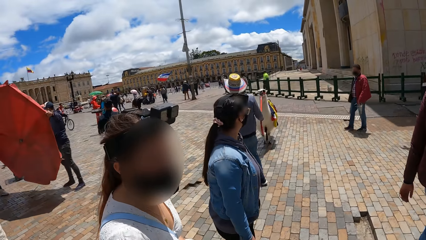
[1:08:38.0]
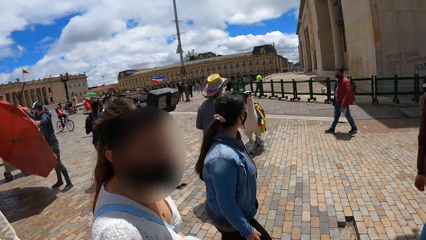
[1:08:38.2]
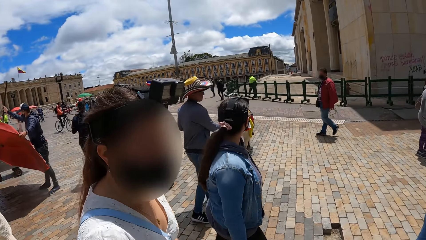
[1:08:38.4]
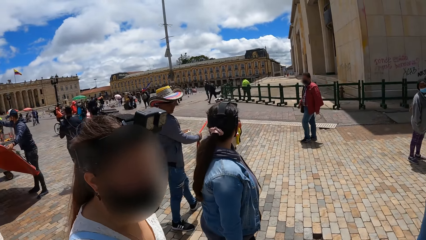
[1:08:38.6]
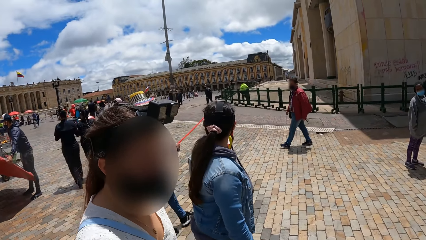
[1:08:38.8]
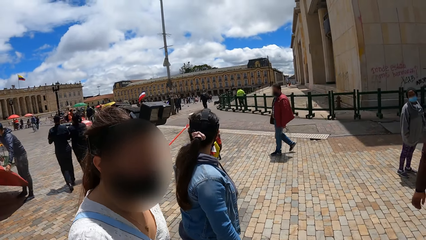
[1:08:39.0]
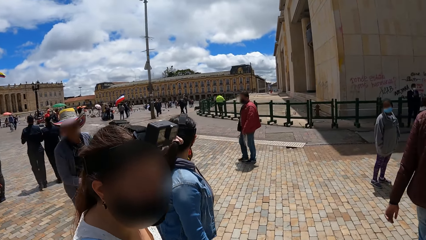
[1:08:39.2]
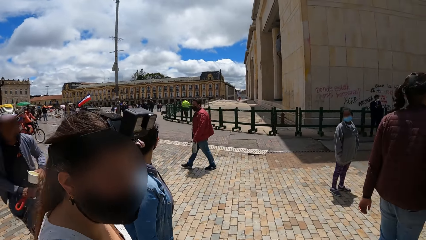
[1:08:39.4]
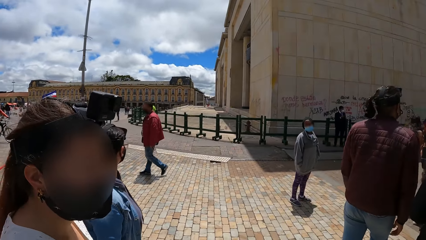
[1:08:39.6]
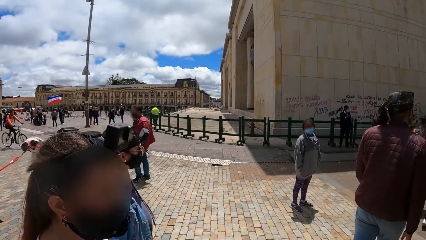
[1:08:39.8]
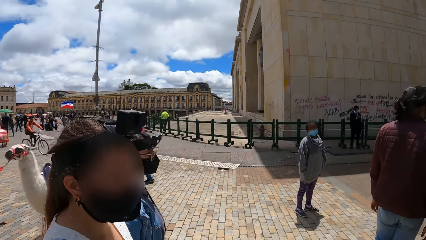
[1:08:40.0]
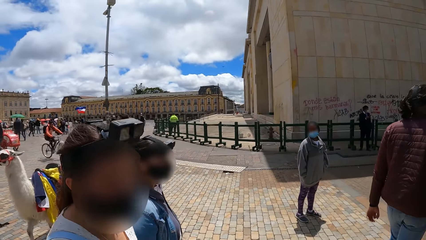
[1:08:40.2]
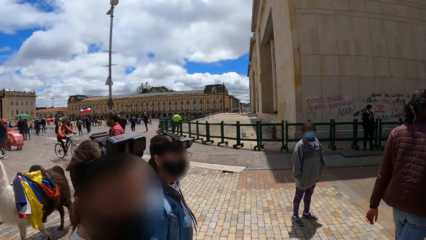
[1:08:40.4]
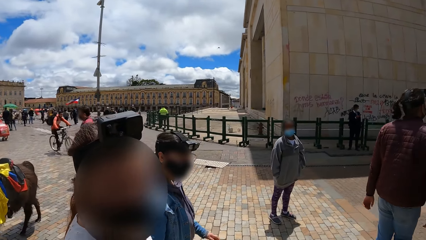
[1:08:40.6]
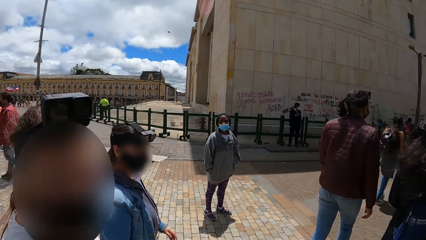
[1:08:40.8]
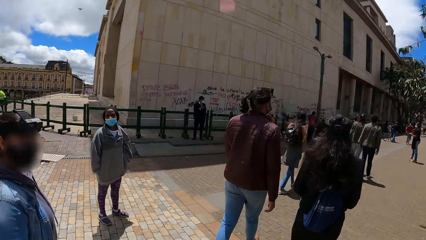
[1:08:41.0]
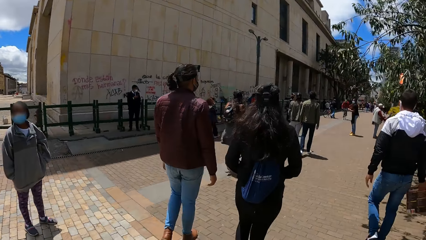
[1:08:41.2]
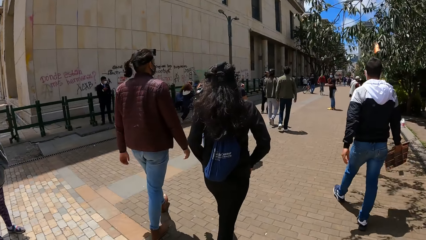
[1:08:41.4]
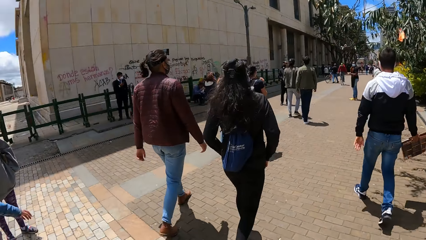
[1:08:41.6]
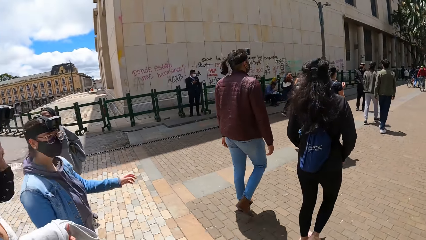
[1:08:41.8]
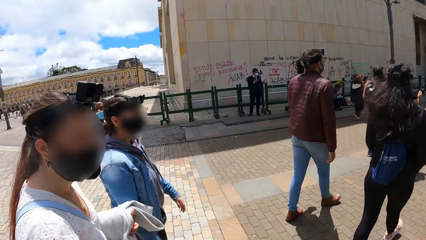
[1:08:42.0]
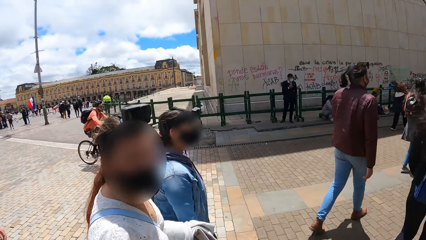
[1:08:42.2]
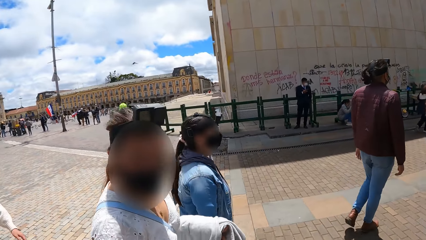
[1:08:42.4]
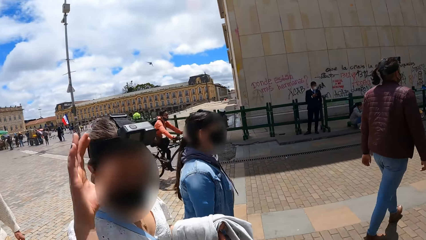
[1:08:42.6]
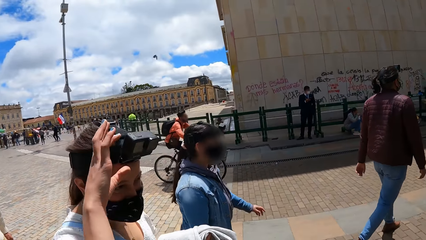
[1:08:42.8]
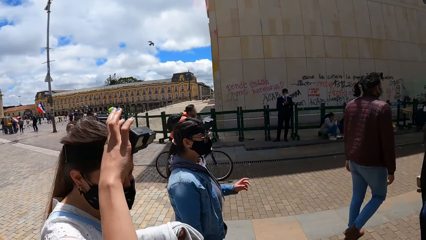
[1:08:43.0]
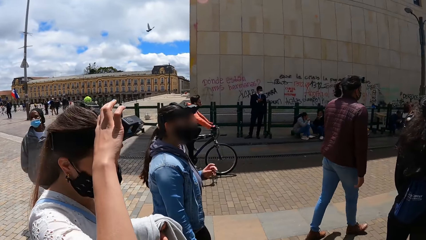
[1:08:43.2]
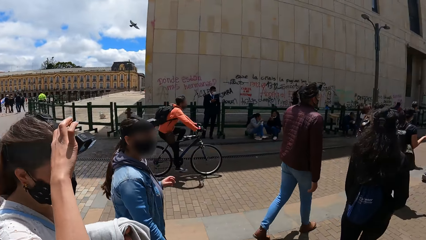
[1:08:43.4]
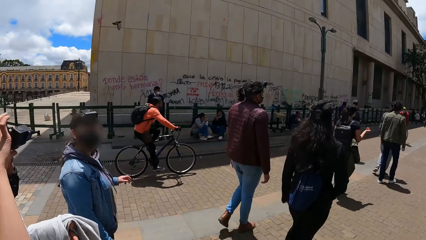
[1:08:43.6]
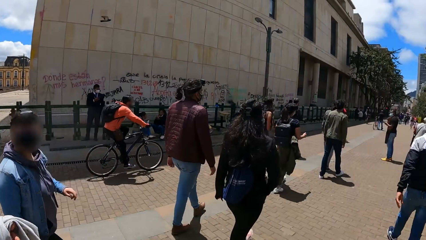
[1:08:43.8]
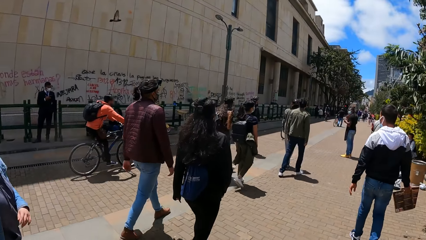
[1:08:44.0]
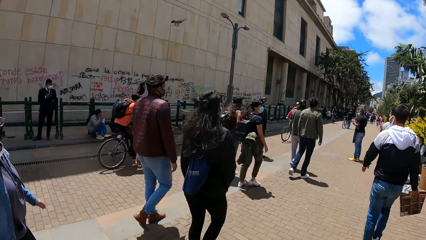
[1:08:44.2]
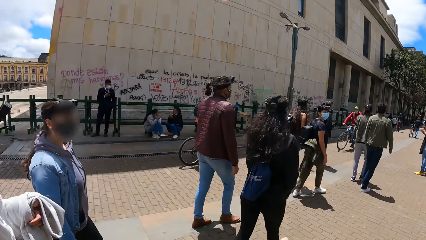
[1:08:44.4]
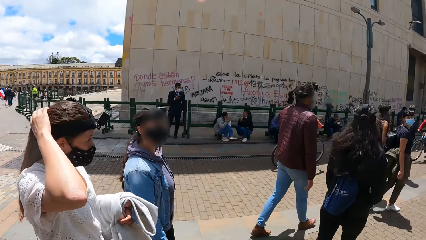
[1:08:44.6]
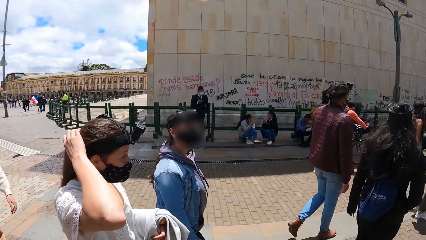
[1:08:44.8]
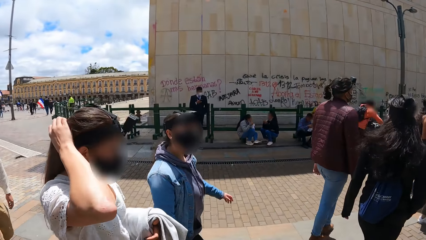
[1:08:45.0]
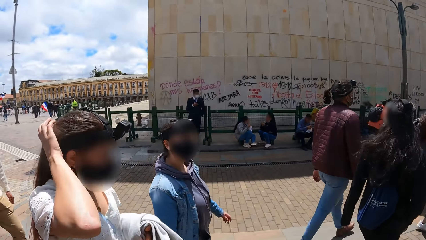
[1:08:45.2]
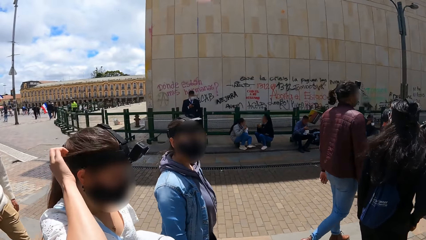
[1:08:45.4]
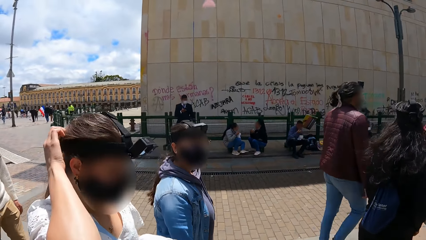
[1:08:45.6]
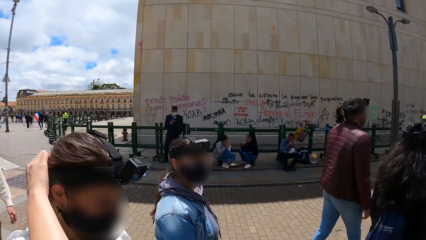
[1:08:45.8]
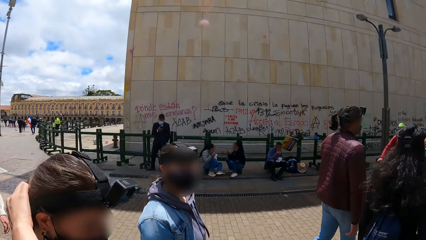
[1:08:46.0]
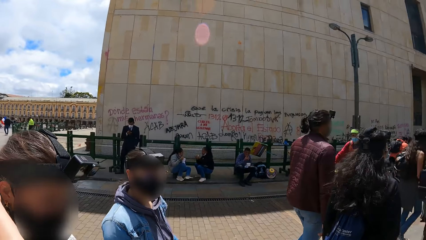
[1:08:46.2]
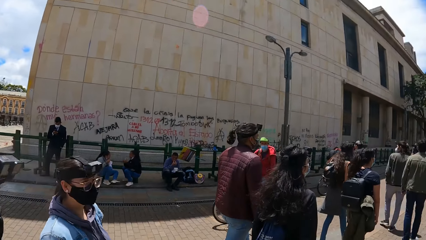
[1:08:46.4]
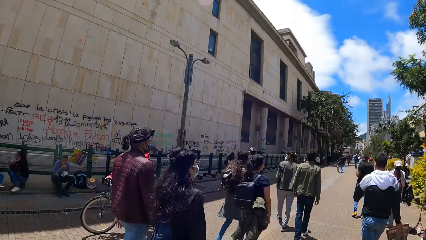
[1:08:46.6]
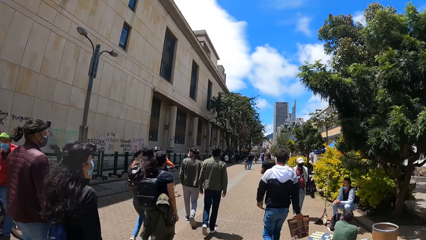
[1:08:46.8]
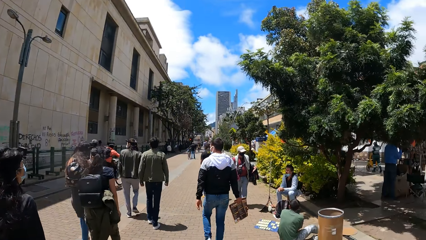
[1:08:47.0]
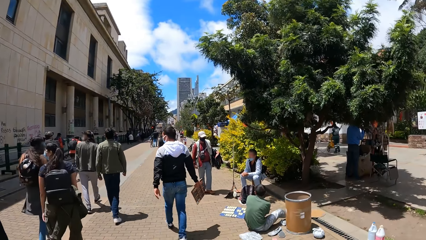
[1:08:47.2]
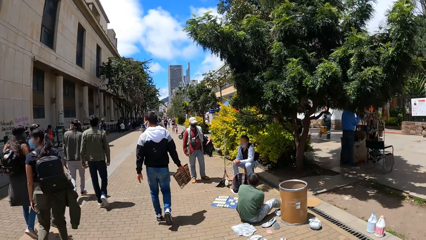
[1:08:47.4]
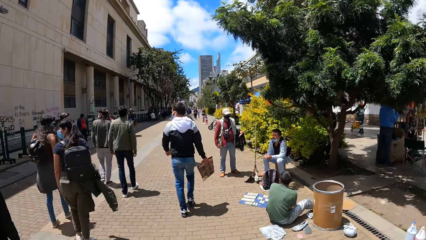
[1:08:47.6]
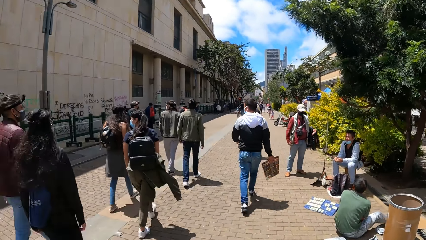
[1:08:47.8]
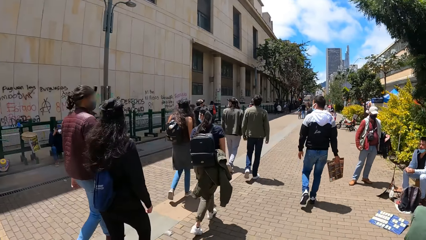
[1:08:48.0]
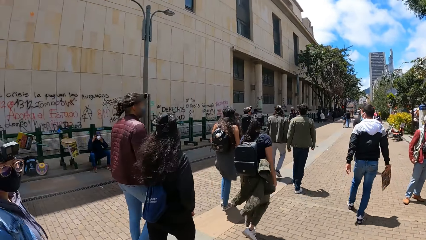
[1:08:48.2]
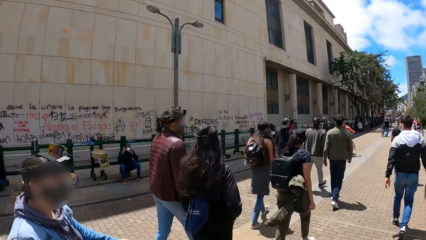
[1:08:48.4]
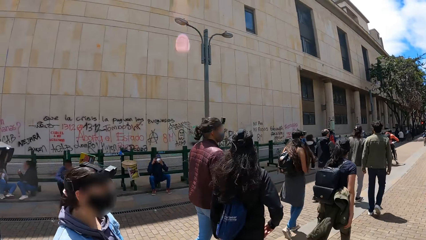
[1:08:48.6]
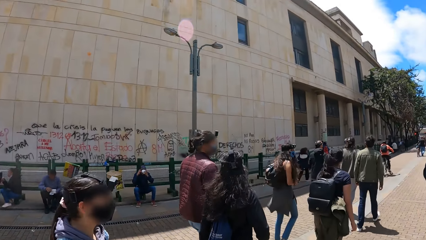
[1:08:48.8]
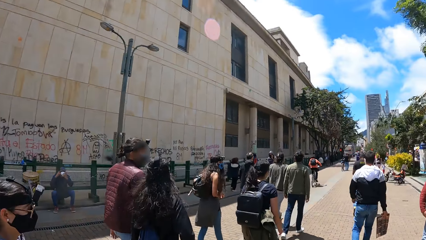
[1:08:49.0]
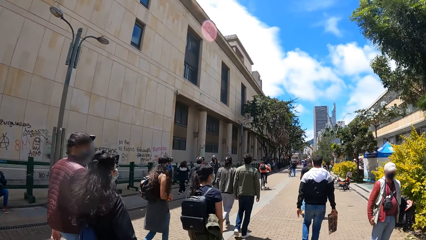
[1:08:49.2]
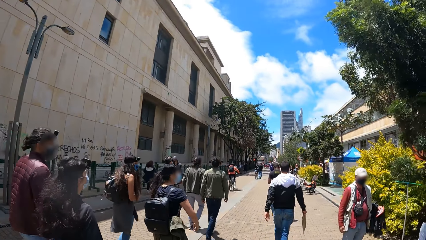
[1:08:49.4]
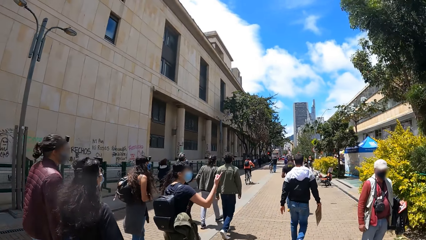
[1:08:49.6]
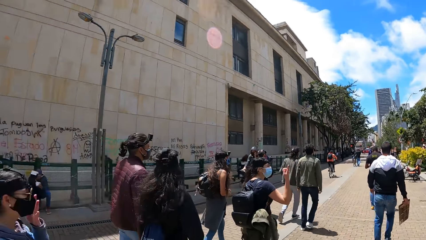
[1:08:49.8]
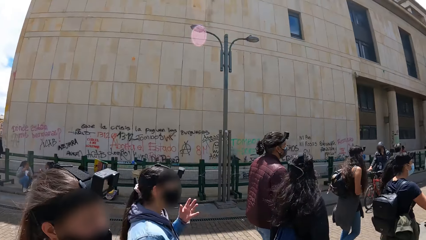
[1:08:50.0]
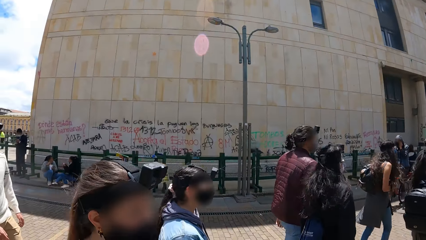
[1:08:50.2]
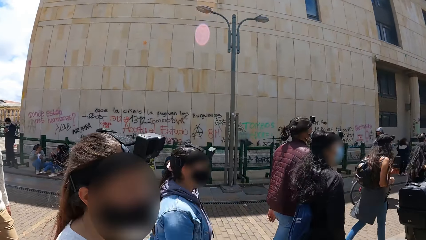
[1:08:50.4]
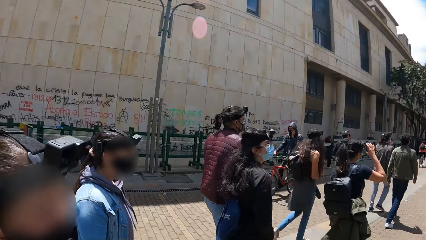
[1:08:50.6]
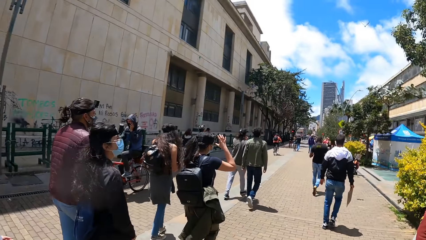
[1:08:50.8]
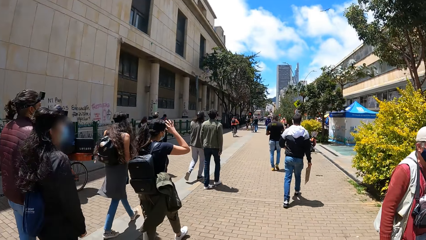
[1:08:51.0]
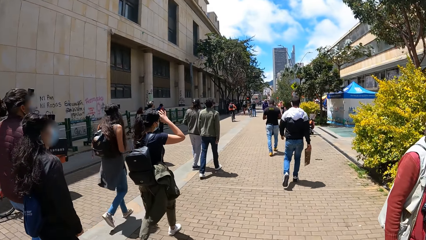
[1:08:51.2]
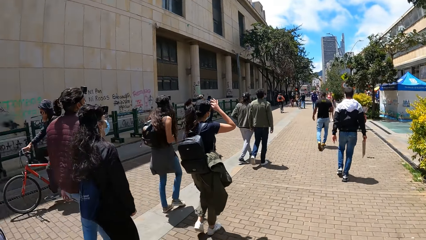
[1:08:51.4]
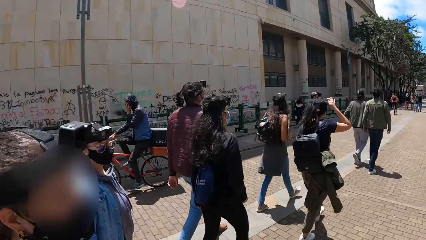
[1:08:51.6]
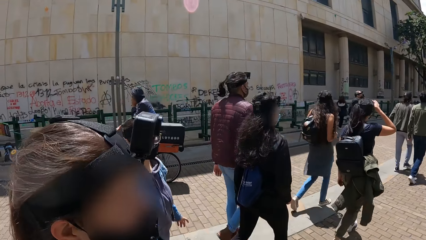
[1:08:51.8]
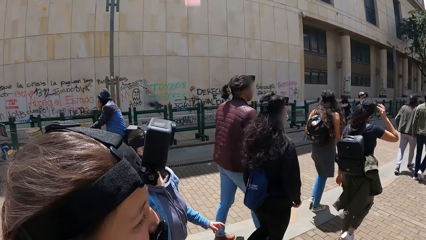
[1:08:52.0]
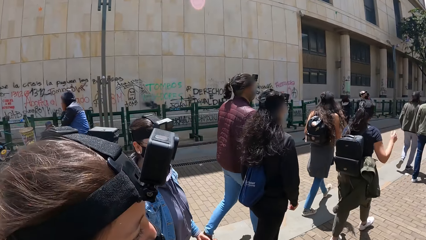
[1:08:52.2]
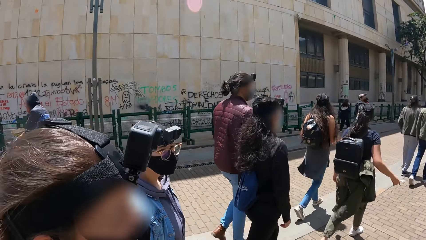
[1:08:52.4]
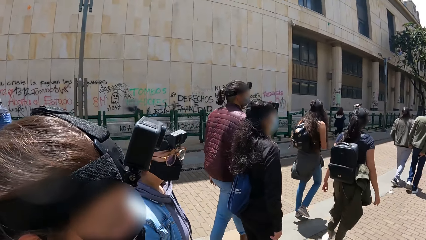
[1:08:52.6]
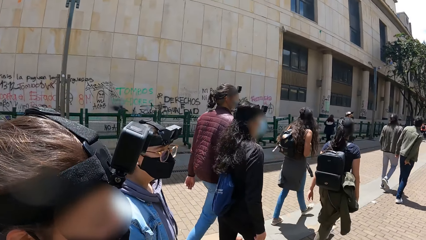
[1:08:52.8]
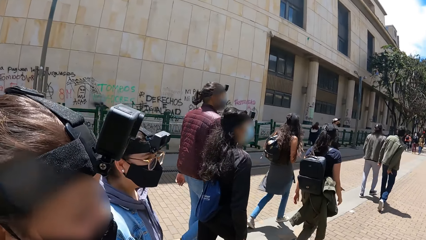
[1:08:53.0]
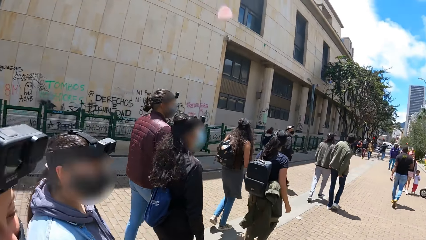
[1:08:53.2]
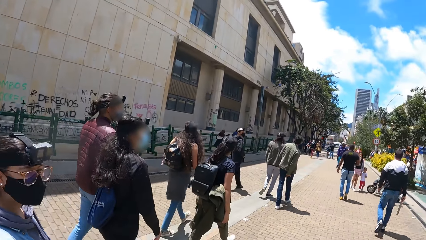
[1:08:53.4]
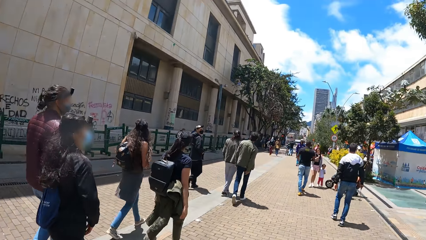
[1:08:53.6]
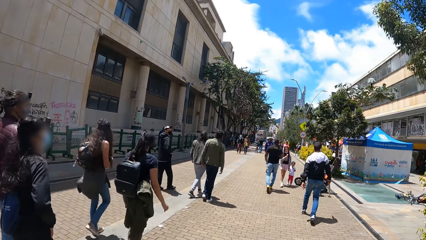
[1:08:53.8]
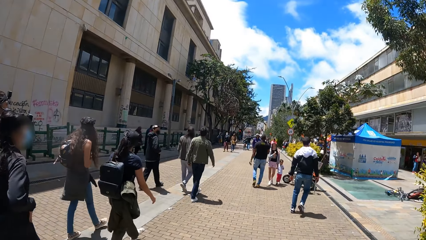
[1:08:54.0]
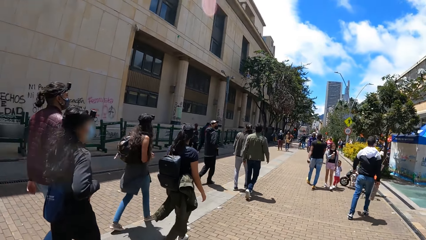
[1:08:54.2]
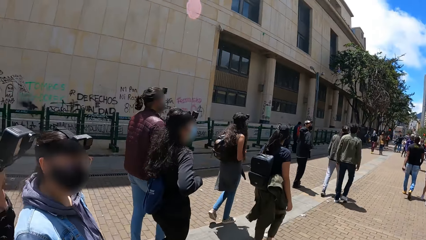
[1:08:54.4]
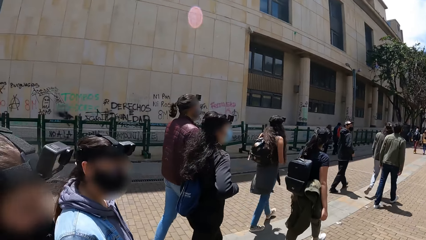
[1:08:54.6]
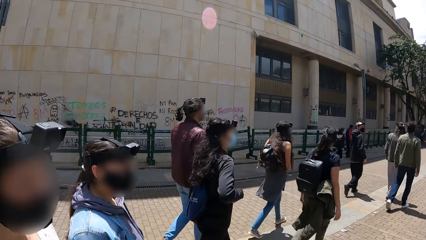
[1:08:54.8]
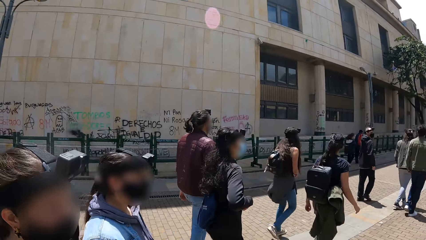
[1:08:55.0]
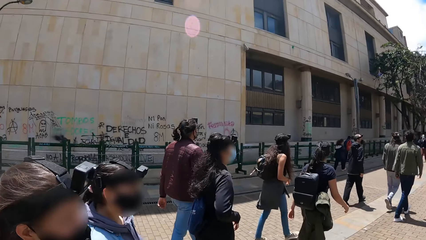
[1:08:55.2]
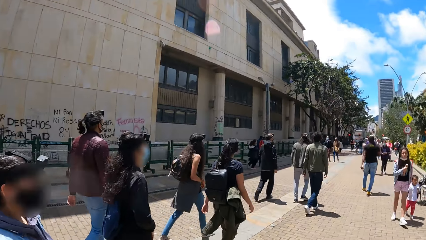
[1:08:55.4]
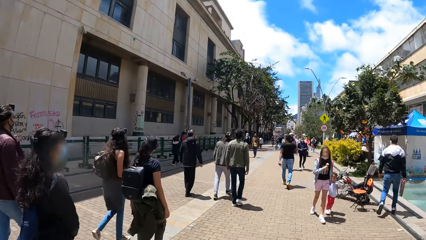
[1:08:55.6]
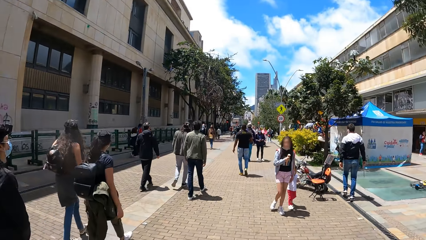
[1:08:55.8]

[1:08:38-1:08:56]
The camera wearer interacts with a woman. They interact with another woman. They look around. They interact with the first woman. The first woman adjusts a camera on her head with her right hand. The camera wearer looks around. They interact with a person. The first woman adjusts the camera on her head with her right hand. She aligns her hair. The camera wearer looks around. The first woman adjusts the camera on her head with her right hand. The camera wearer interacts with the person. They interact with the first woman. They look around.
